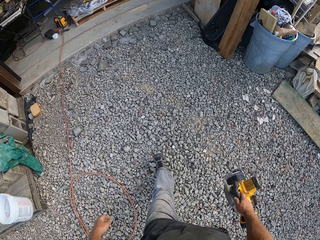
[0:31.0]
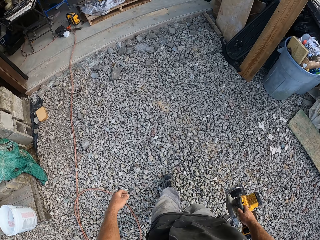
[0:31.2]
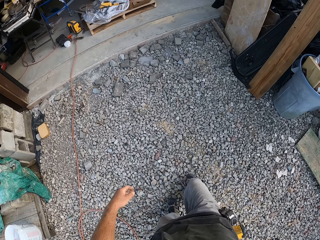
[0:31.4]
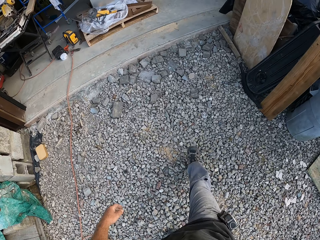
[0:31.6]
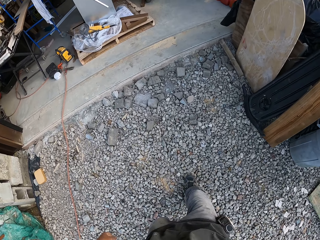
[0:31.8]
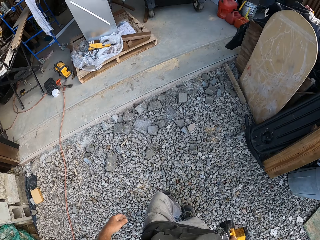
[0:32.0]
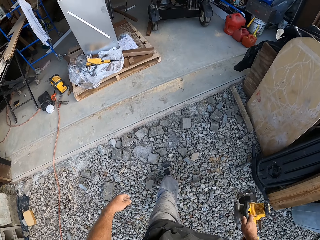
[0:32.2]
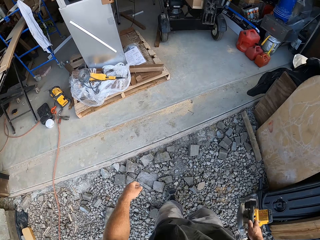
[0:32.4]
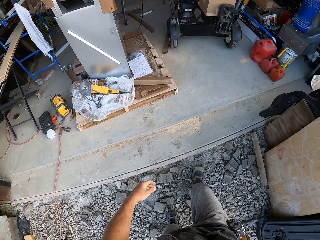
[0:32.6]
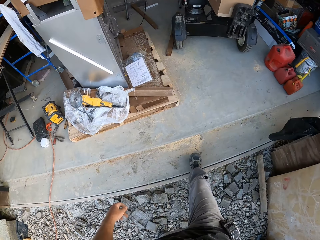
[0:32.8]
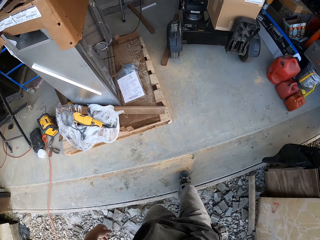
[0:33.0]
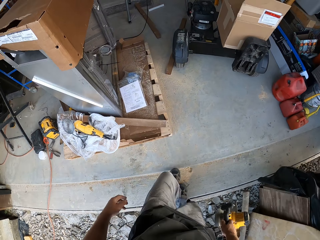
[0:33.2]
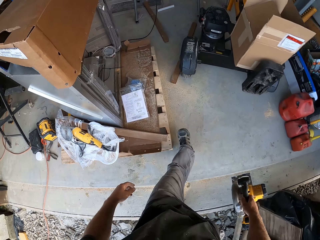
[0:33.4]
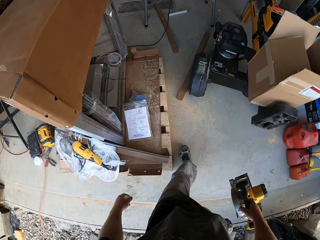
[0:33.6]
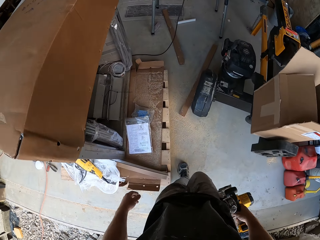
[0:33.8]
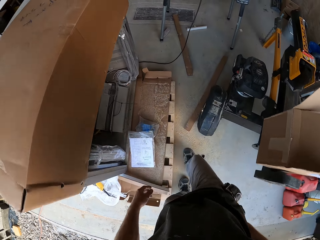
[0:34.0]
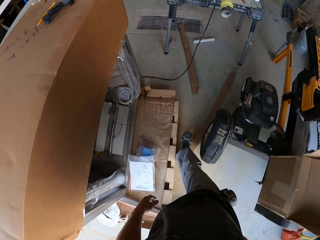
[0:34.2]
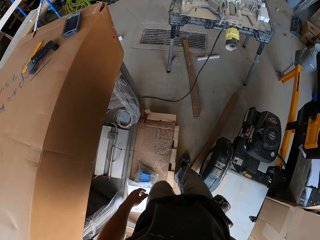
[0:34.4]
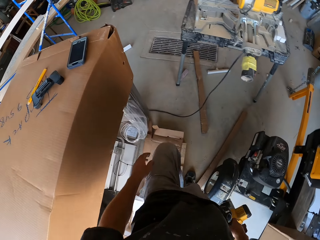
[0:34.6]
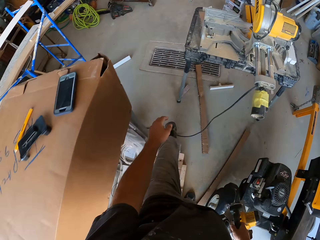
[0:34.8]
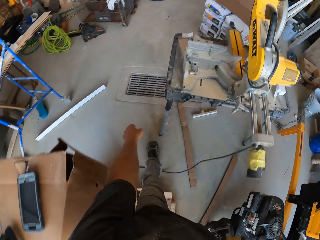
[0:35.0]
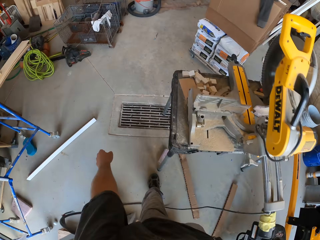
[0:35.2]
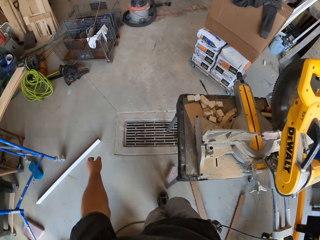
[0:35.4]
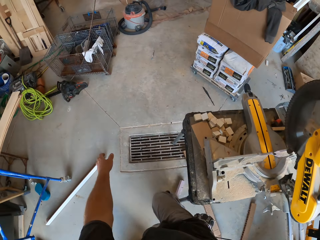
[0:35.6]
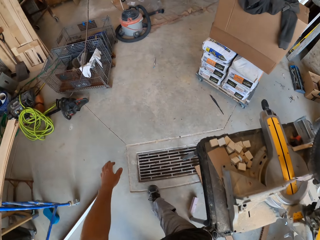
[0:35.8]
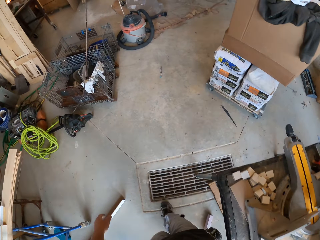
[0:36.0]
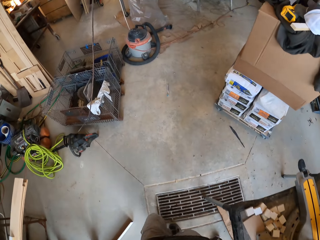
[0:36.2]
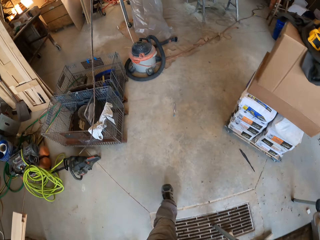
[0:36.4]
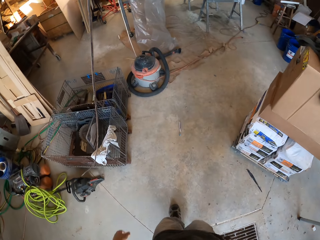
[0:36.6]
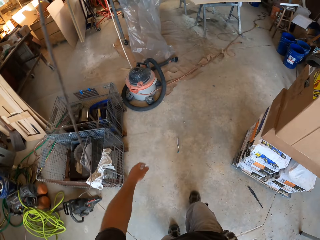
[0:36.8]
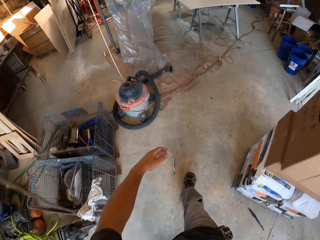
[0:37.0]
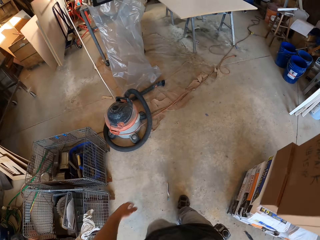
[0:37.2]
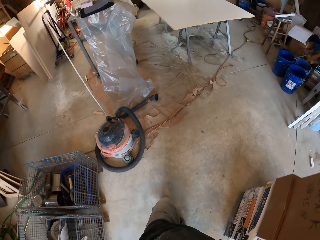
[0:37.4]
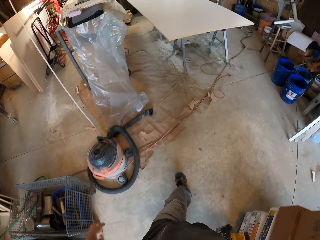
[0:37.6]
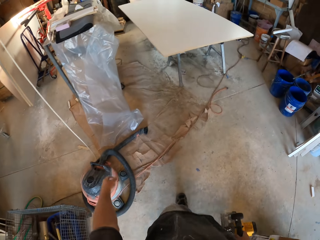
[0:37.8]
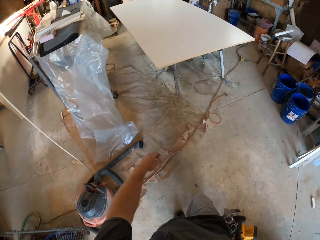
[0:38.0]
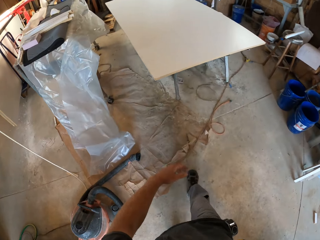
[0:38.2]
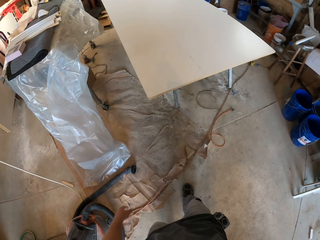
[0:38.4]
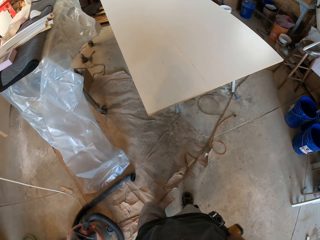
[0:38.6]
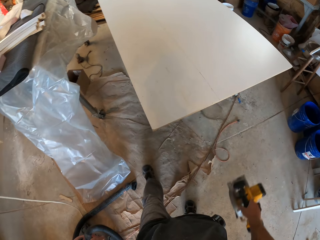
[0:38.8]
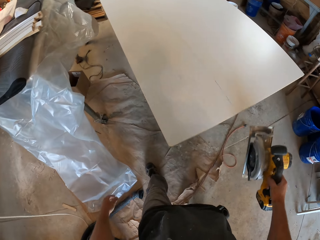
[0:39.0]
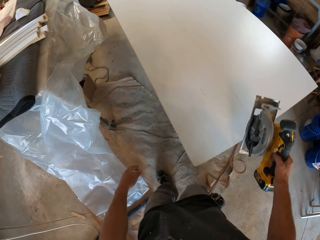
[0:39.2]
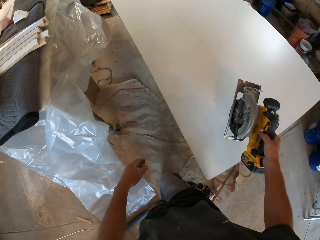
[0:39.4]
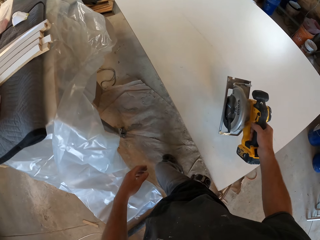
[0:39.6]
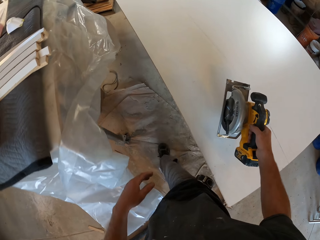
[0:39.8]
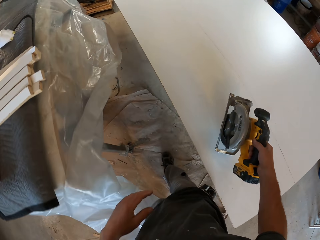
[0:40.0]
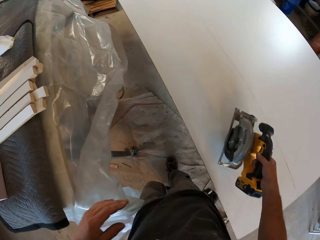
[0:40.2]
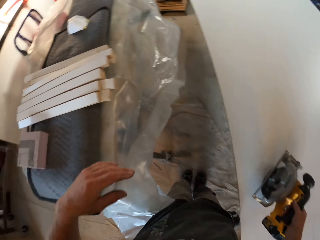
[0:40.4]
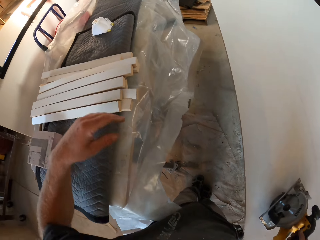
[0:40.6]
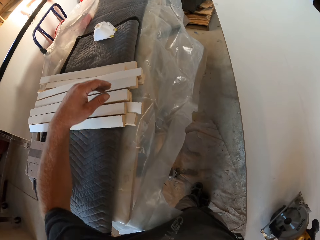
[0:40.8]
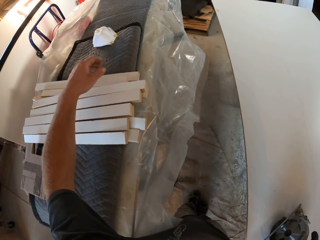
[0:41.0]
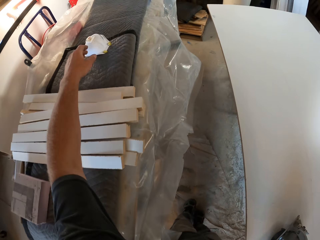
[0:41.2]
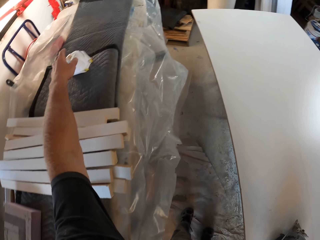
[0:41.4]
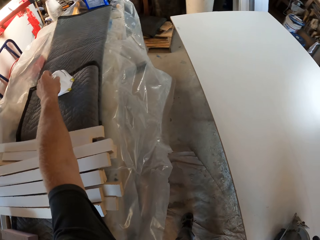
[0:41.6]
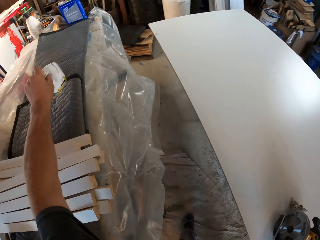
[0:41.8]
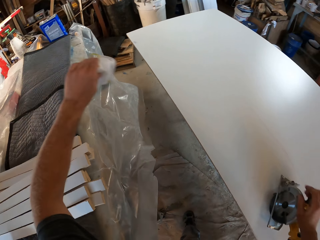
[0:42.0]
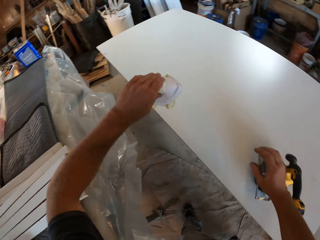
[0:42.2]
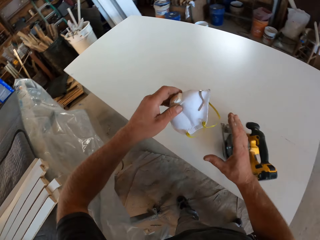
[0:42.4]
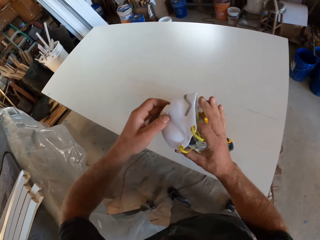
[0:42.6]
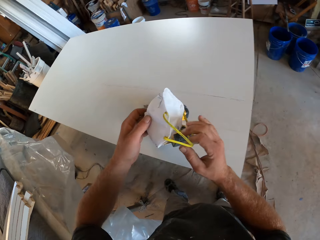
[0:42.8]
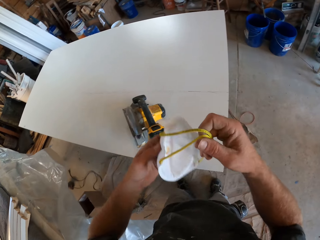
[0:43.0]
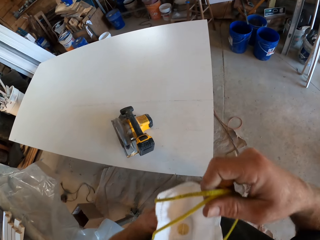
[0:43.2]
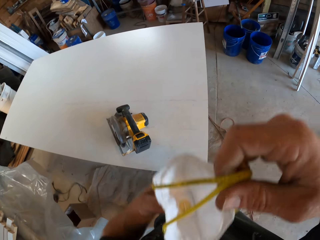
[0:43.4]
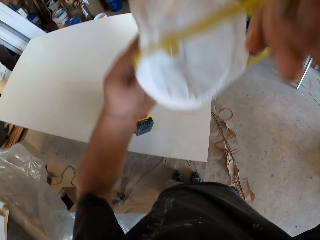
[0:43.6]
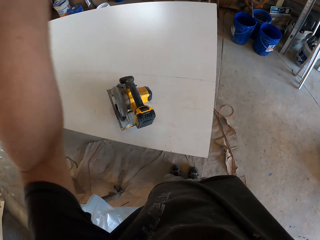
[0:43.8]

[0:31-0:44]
The camera wearer places the cutter on the wood board in the workshop. They pick a dust mask or face mask.

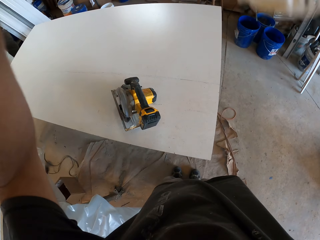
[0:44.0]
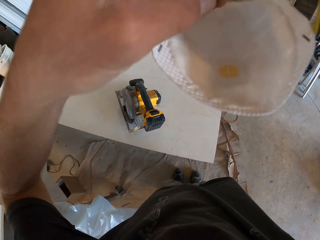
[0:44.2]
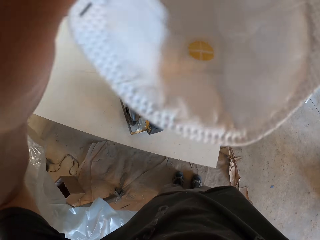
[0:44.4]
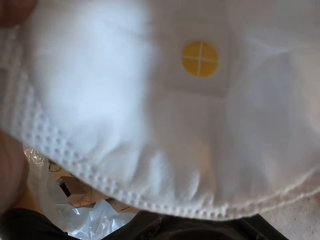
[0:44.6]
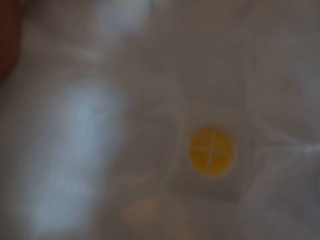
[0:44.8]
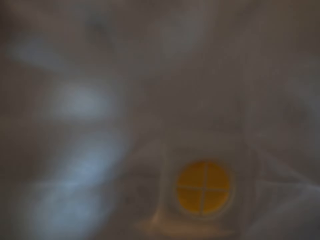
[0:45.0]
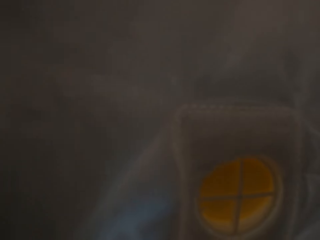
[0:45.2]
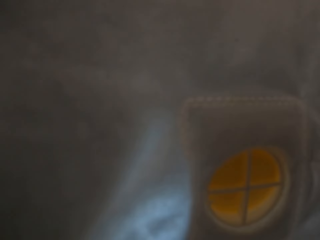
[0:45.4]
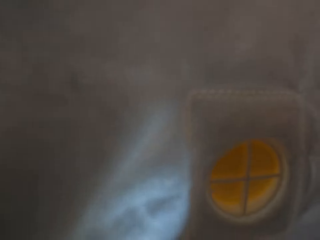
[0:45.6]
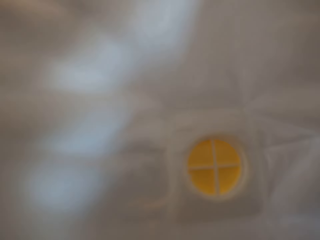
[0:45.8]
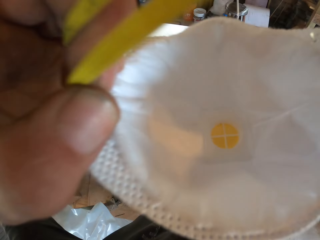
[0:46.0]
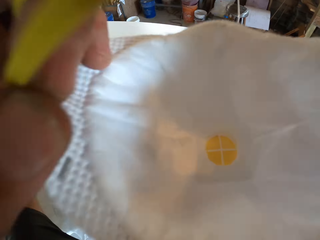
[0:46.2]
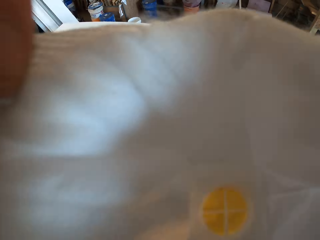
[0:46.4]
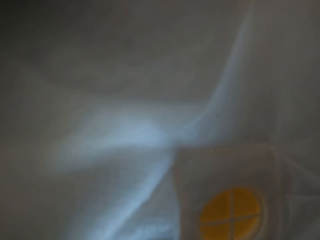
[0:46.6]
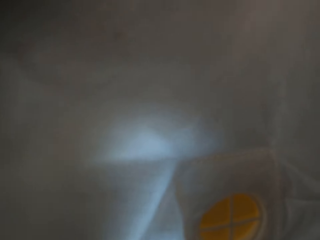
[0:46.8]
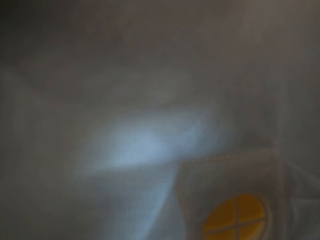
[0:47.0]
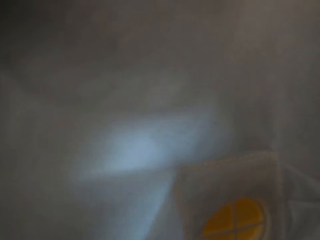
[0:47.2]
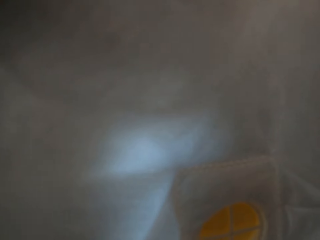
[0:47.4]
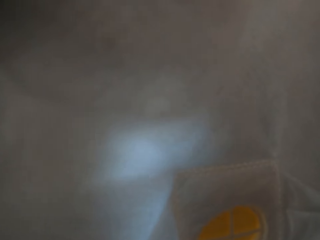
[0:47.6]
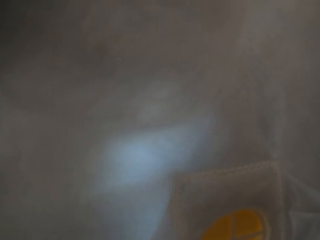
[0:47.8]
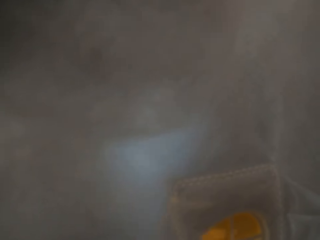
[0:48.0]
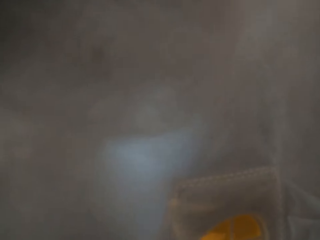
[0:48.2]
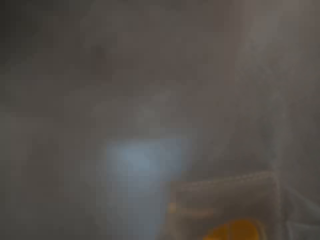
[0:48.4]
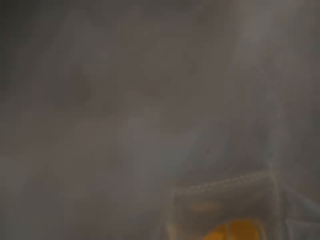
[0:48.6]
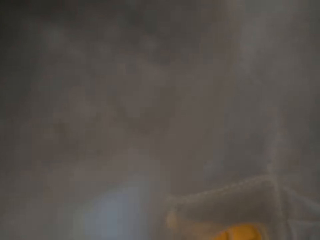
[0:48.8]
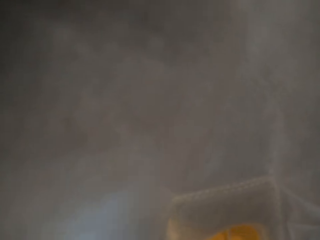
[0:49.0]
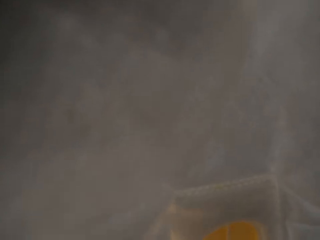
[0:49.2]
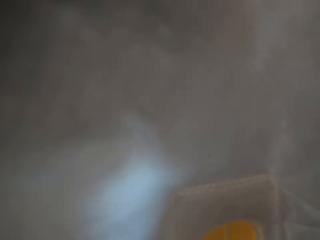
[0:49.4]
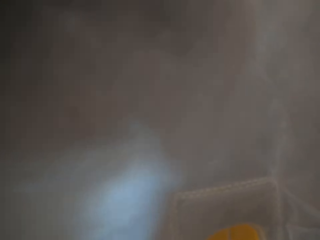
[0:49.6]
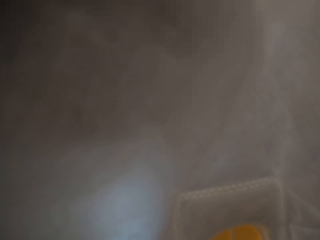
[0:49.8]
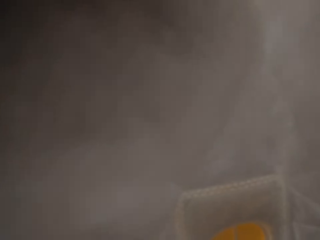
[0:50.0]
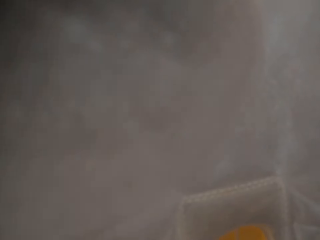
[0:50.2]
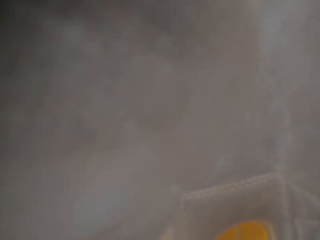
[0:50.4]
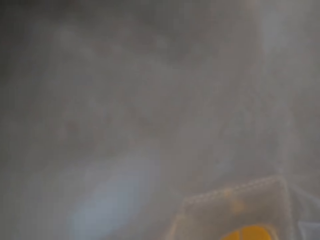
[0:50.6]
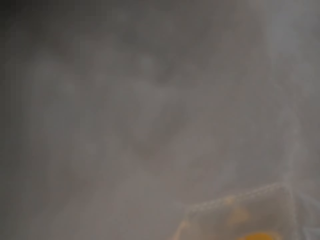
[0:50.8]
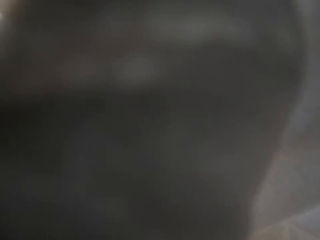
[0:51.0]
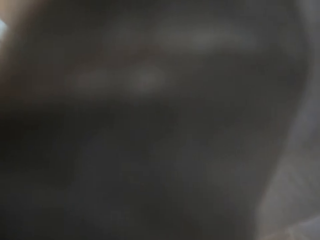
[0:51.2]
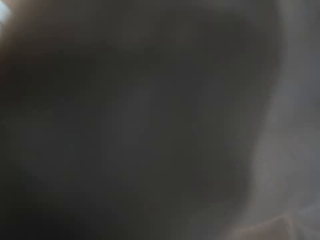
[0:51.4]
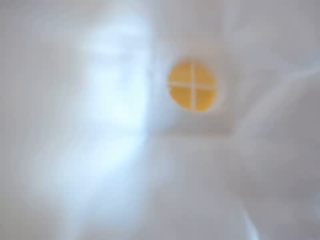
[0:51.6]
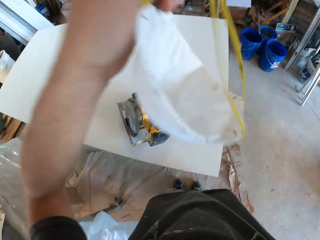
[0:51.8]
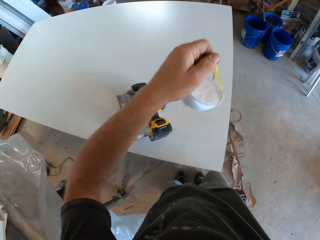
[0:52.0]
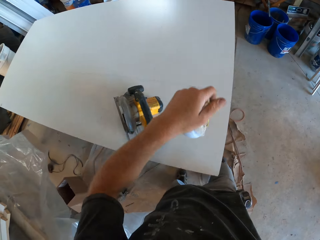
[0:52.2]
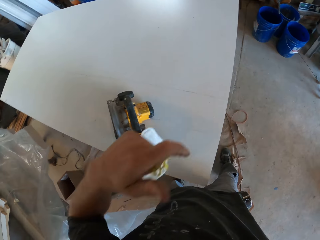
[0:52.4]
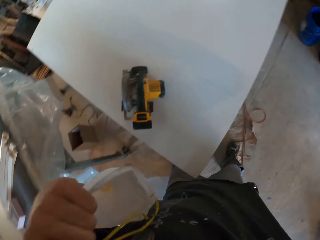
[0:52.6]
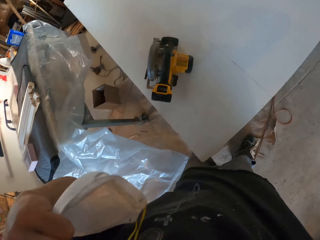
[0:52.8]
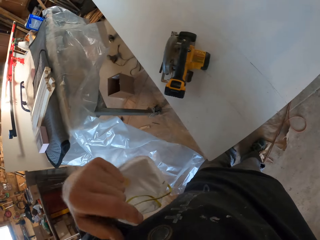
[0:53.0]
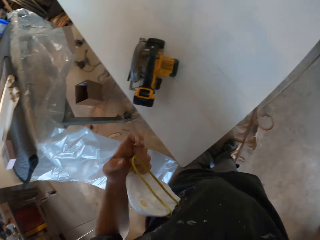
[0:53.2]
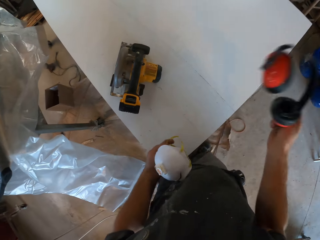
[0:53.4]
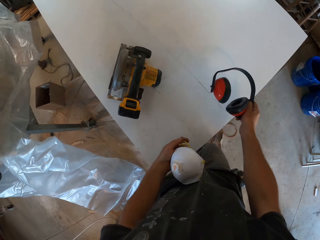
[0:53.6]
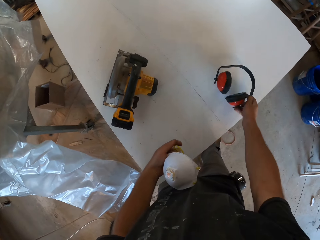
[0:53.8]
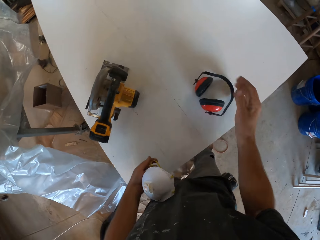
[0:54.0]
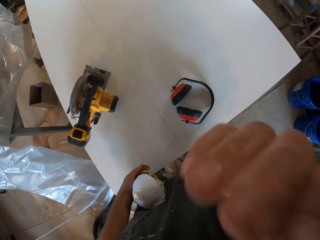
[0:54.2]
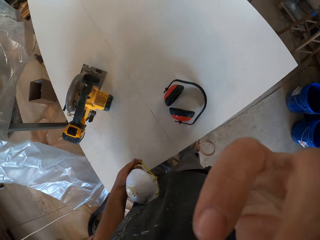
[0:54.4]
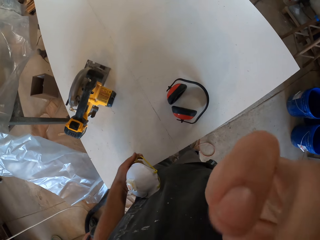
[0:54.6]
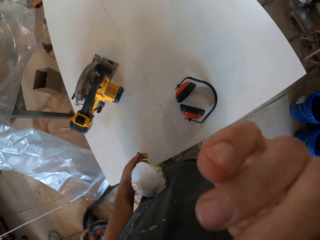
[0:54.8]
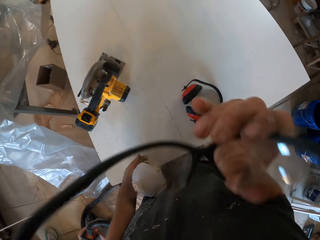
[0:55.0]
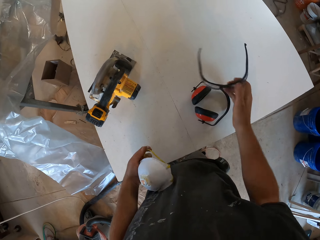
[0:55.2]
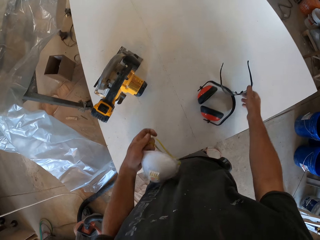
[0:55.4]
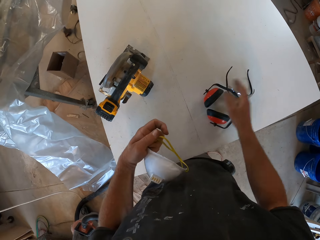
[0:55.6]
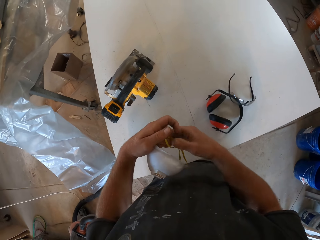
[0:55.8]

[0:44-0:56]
The camera wearer wears the mask. They wear the face mask. They drop the hand with the mask. They take off the earmuff and take off the face mask. They place the earmuff on the board, take off the safety glasses, and place the glasses on the board.
